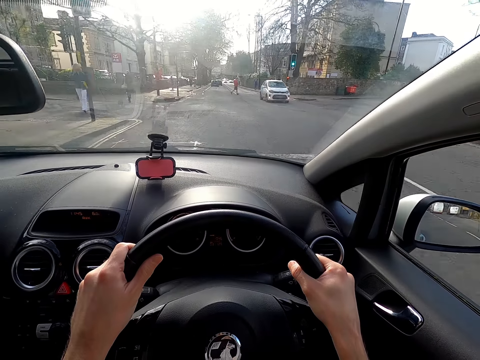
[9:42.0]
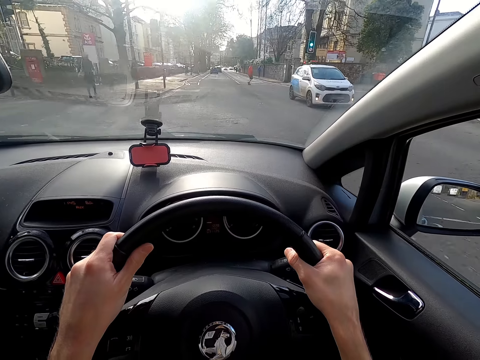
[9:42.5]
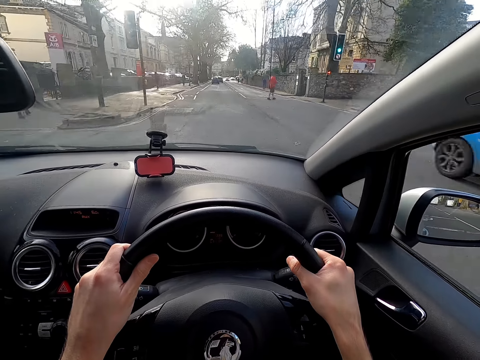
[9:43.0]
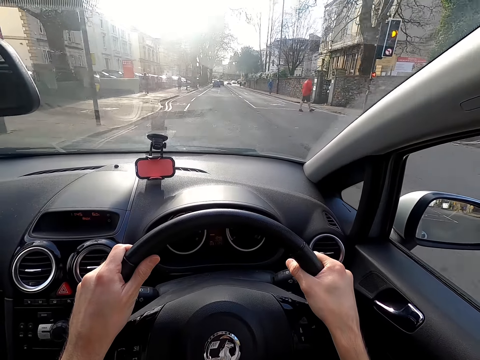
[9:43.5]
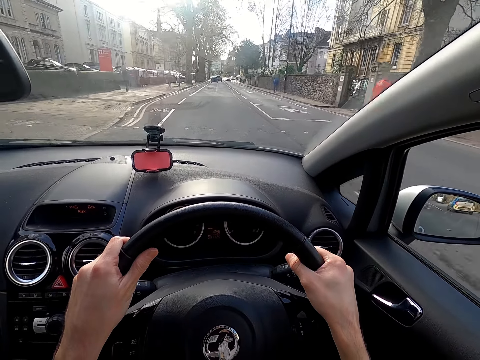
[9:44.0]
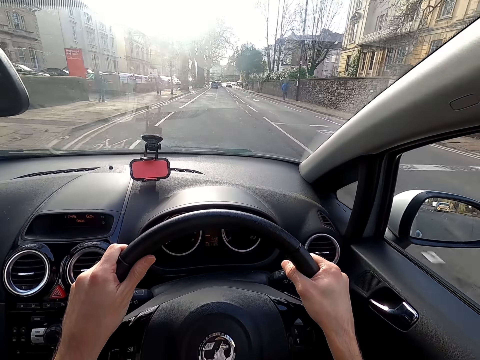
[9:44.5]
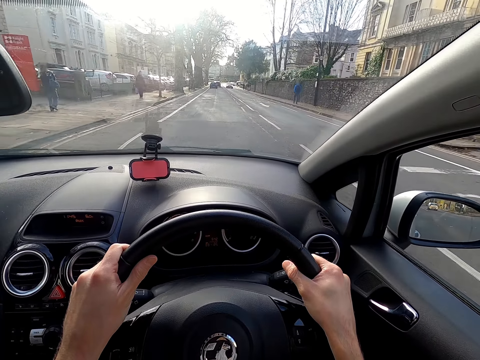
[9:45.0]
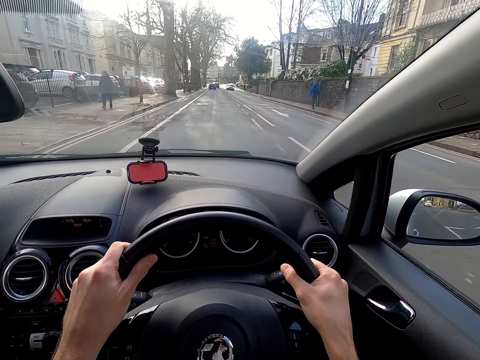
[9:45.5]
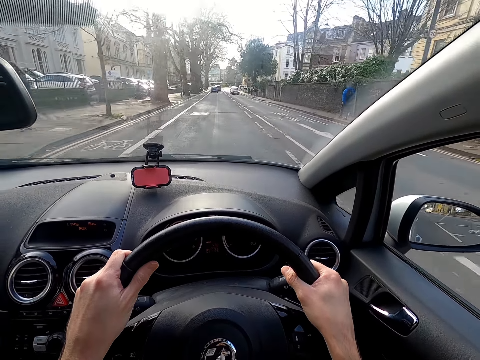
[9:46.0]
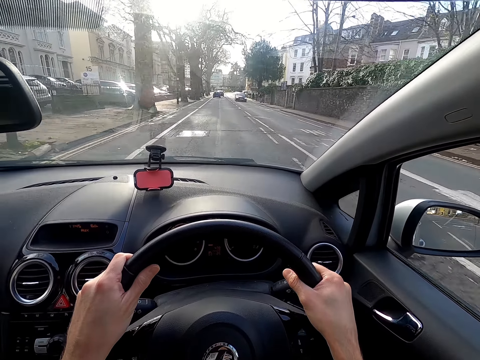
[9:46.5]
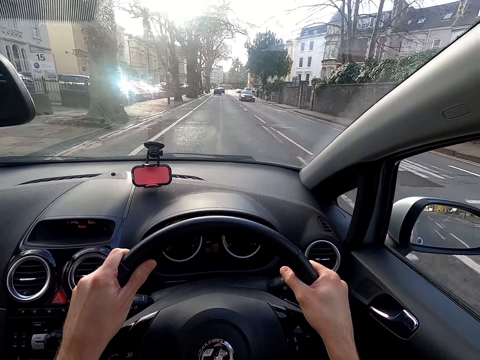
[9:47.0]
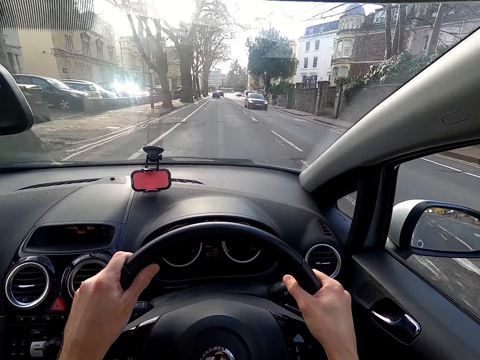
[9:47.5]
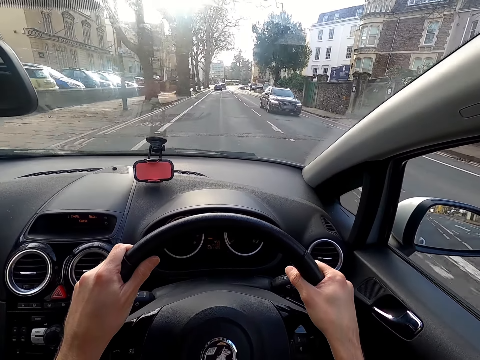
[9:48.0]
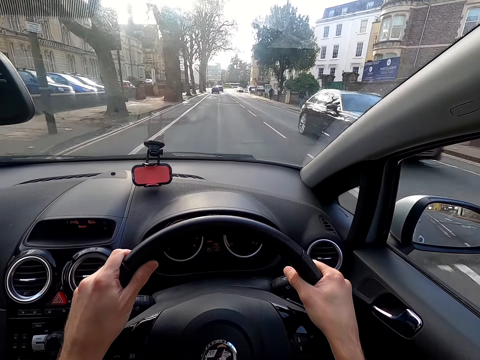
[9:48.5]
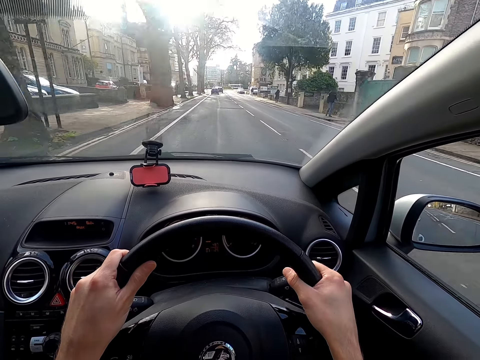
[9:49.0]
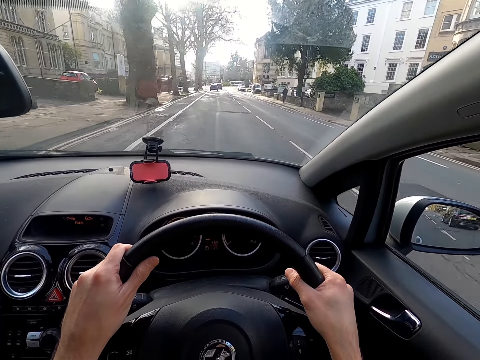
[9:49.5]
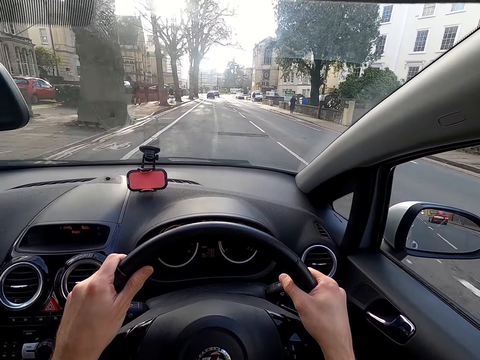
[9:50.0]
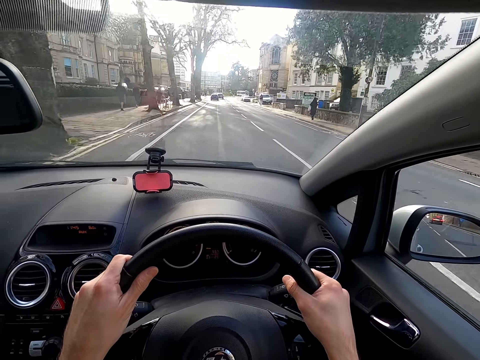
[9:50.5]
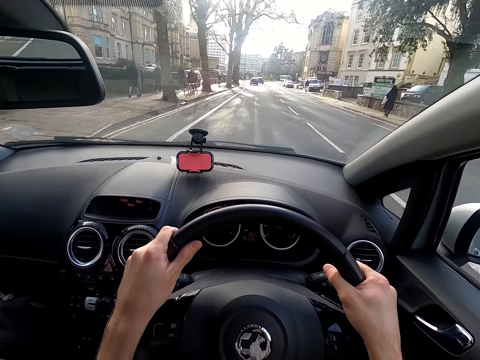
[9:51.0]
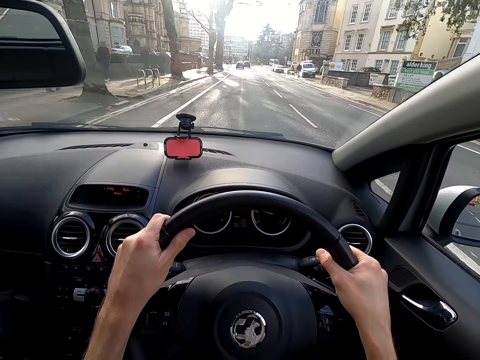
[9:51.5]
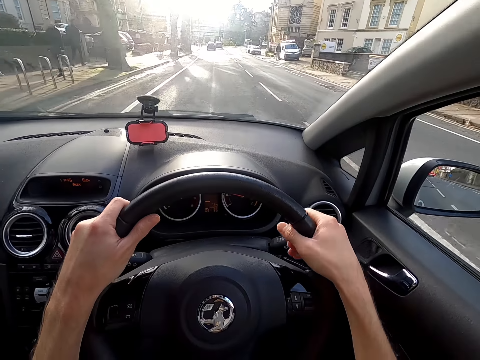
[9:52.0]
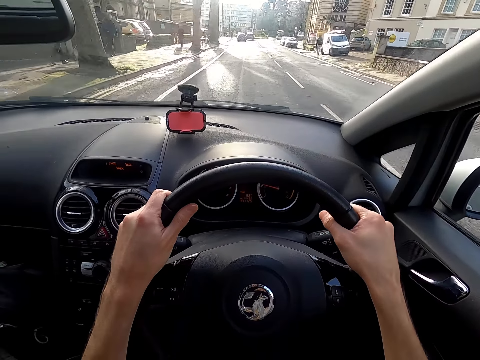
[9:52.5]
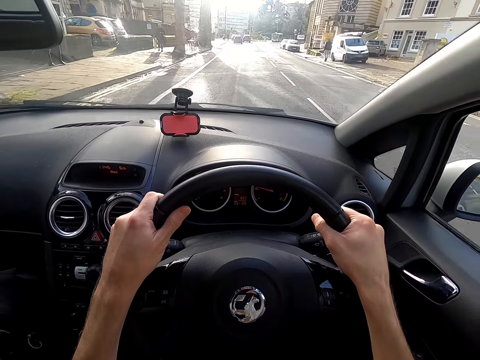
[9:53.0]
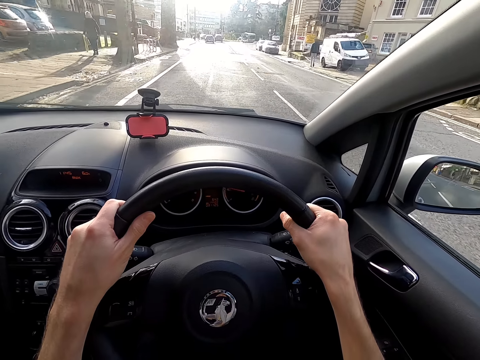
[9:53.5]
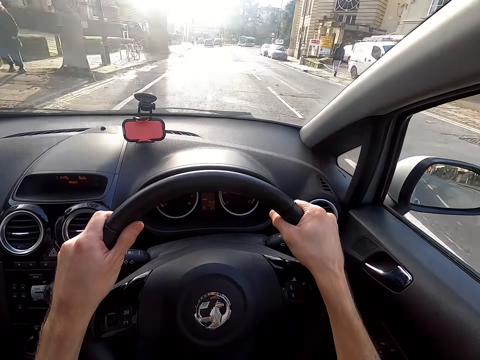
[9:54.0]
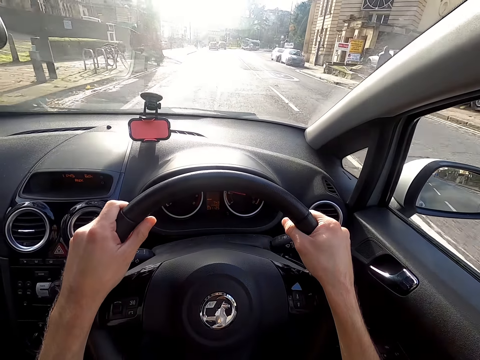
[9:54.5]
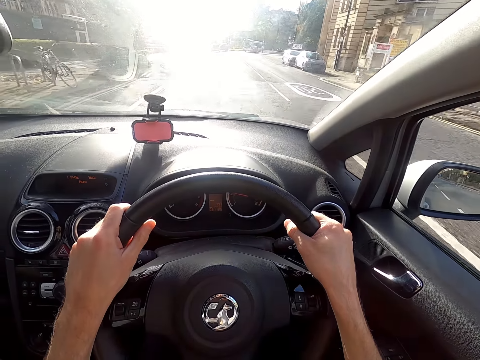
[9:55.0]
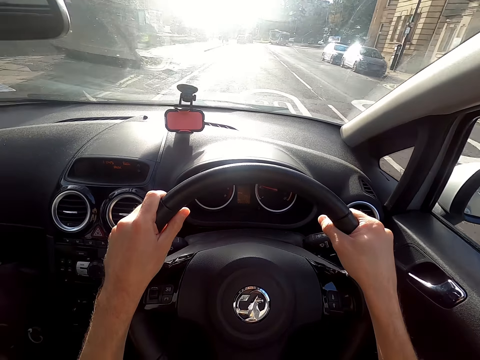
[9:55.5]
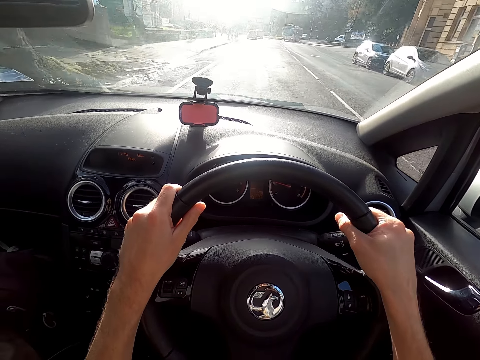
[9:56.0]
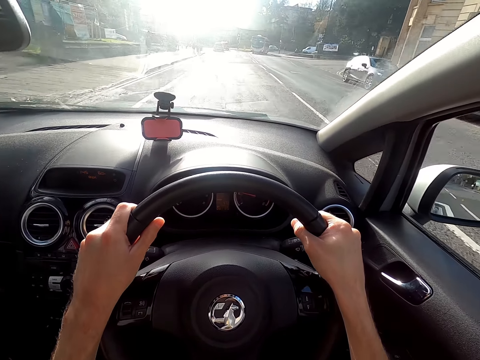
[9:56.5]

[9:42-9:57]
A man crosses a road. A car drives past the camera wearer. They drive past a woman. A car drives past them.

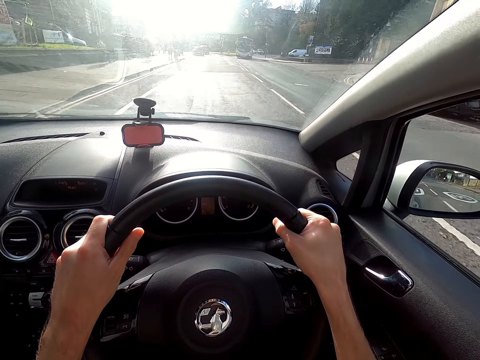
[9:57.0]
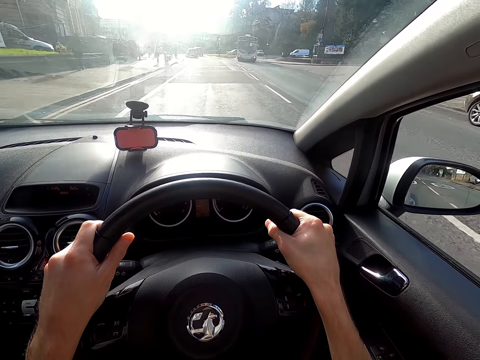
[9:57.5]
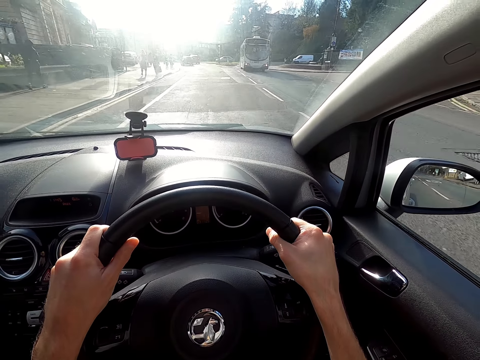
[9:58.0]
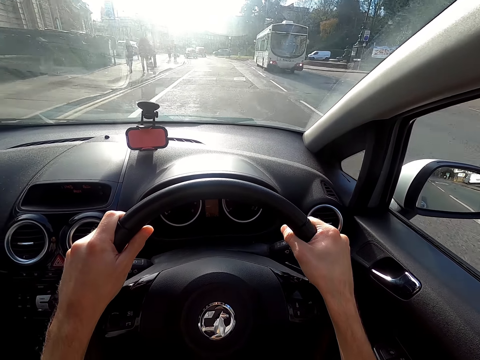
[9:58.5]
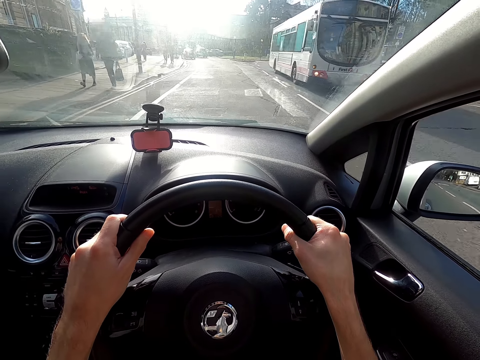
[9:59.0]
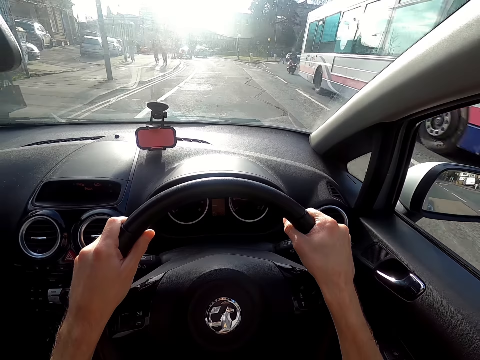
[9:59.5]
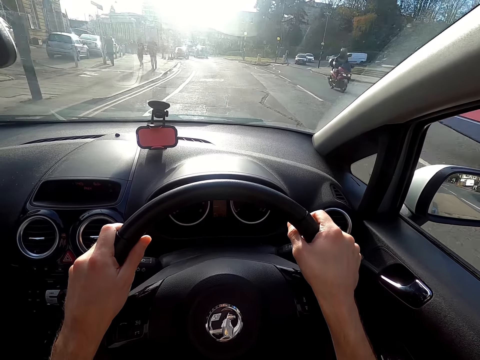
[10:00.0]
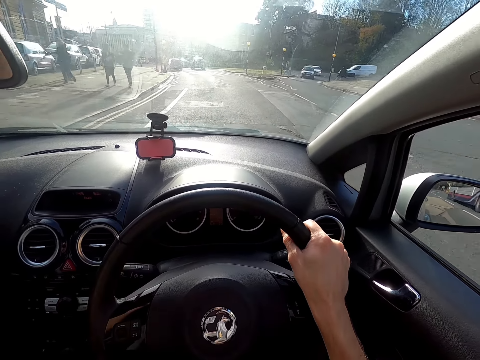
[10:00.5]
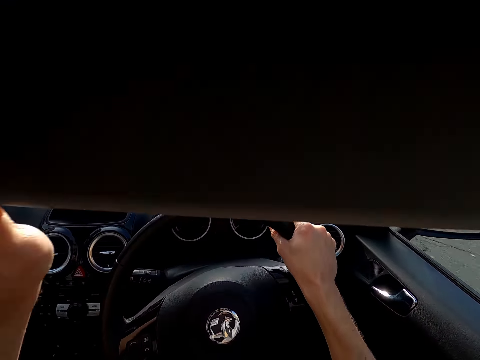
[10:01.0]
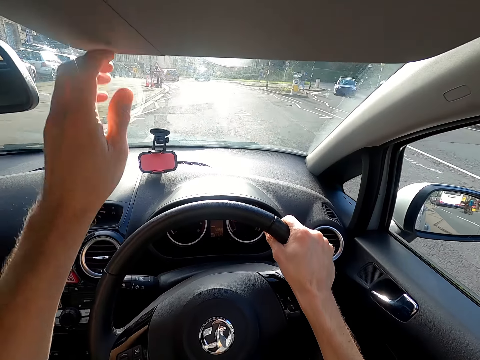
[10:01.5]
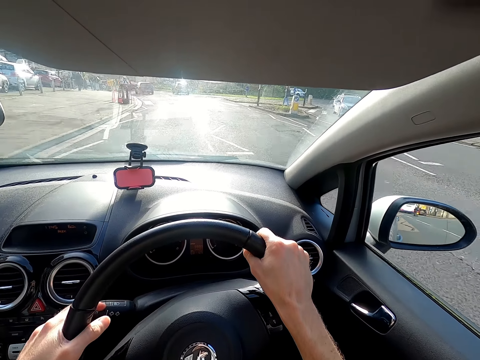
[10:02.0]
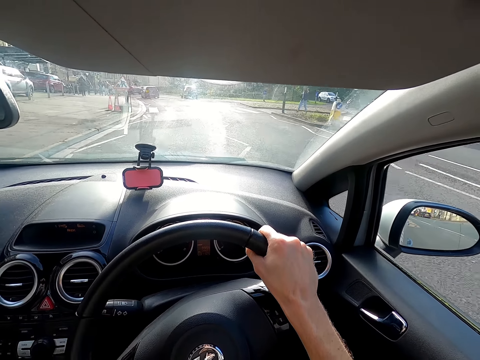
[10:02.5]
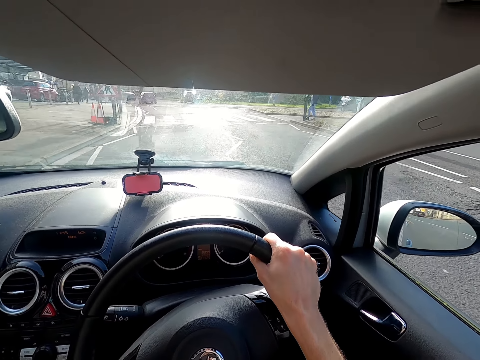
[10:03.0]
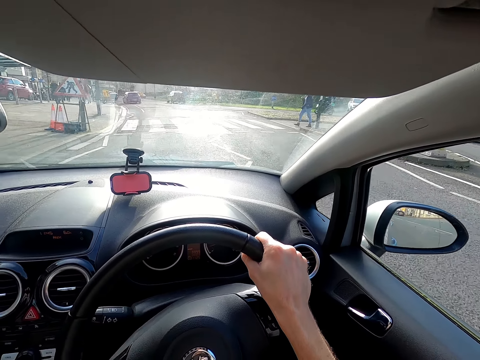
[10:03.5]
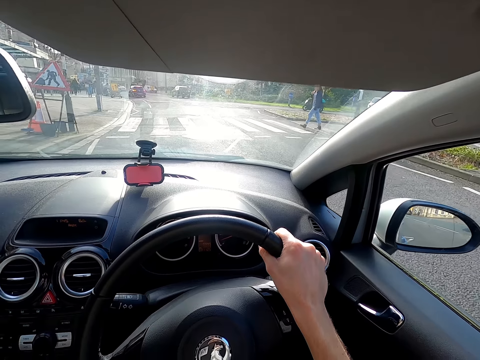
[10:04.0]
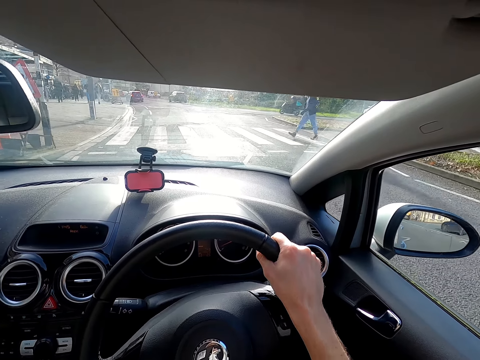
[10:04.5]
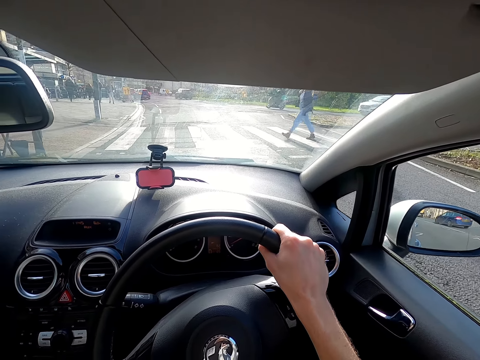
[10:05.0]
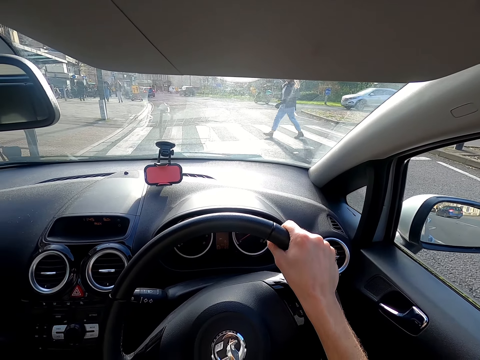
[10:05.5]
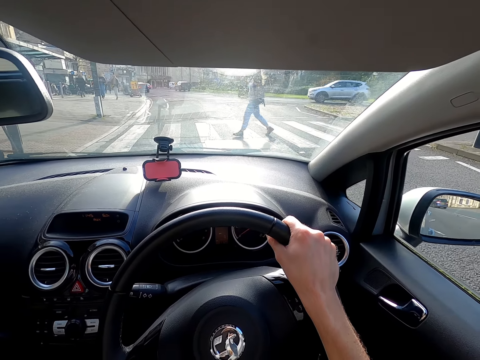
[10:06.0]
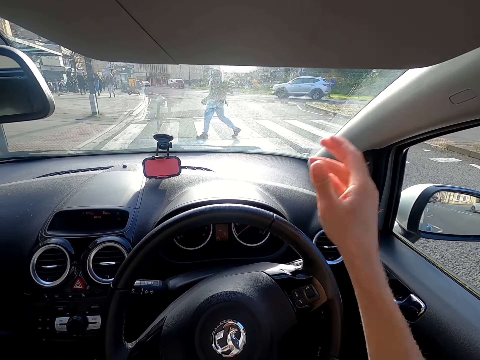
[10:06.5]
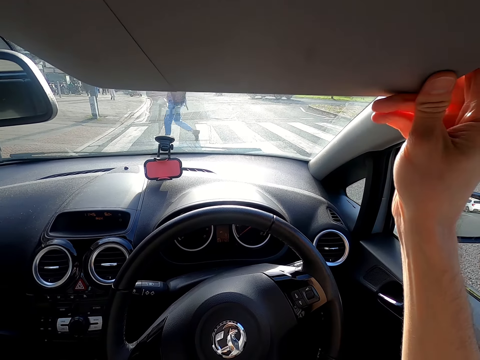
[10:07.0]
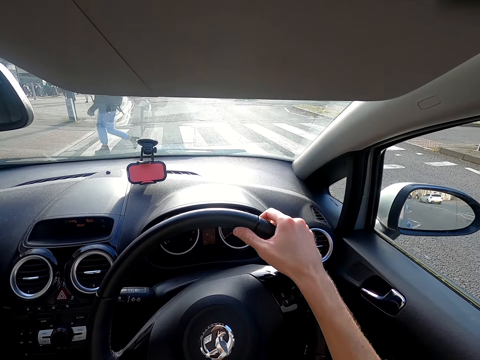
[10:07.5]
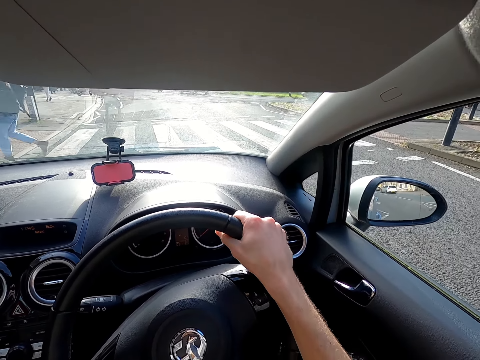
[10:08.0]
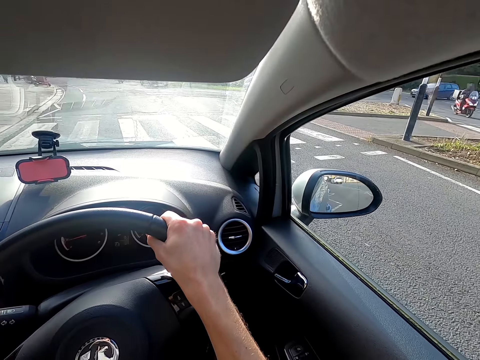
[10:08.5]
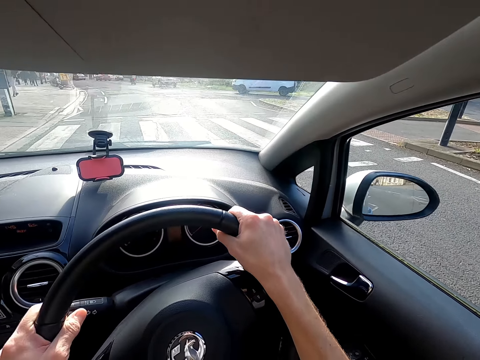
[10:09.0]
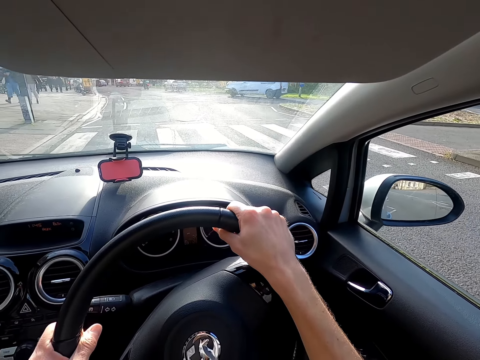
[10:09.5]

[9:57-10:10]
A bus drives past the camera wearer. The camera wearer drives past a woman and another woman. A motorcycle drives past the camera wearer. The camera wearer drives past a man, a third woman and a fourth woman. He opens a sun visor with his left hand. A man crosses a road. The camera wearer stops the car at a crosswalk. He adjusts the sun visor with his right hand.
